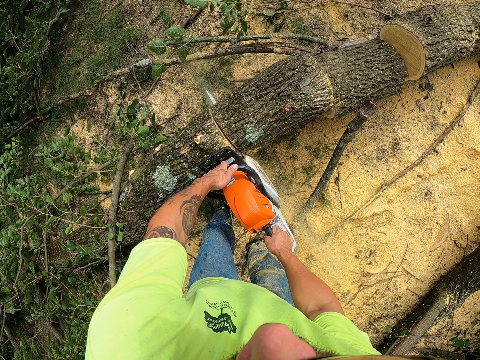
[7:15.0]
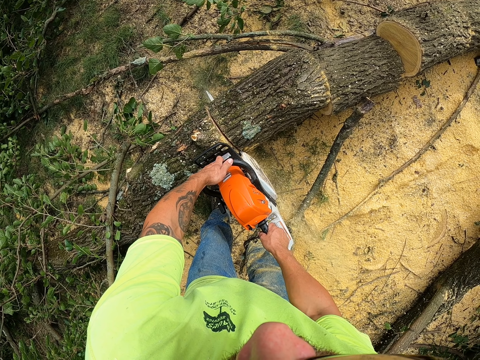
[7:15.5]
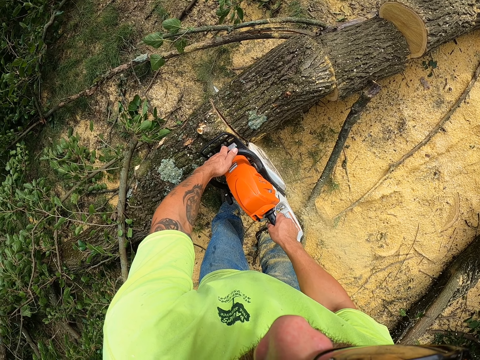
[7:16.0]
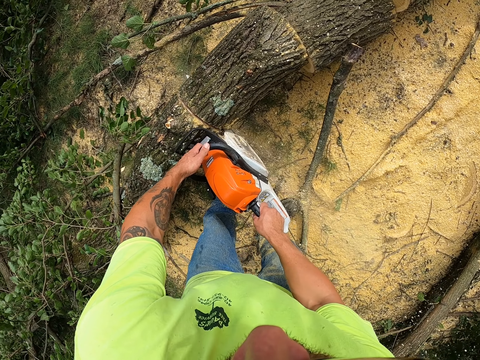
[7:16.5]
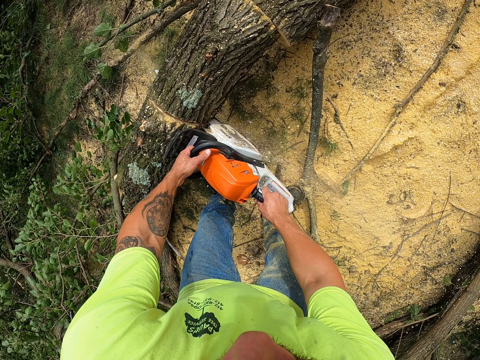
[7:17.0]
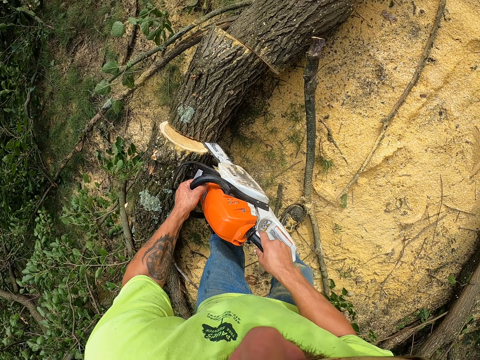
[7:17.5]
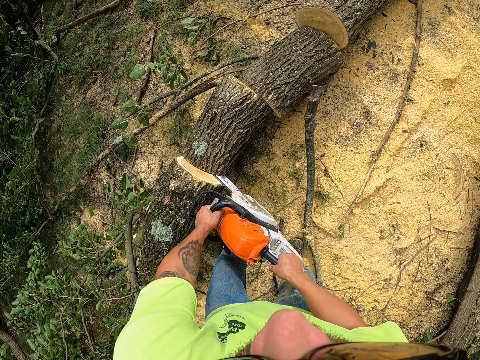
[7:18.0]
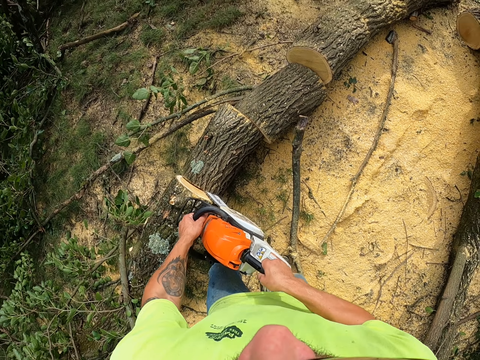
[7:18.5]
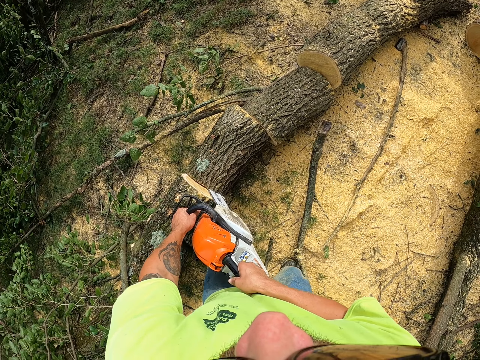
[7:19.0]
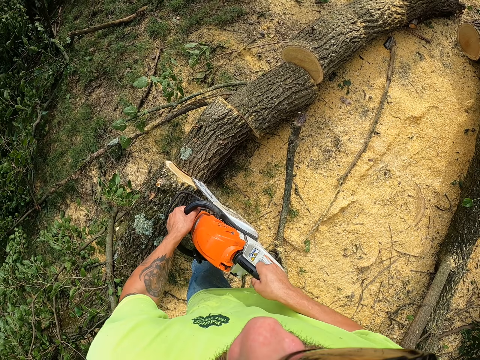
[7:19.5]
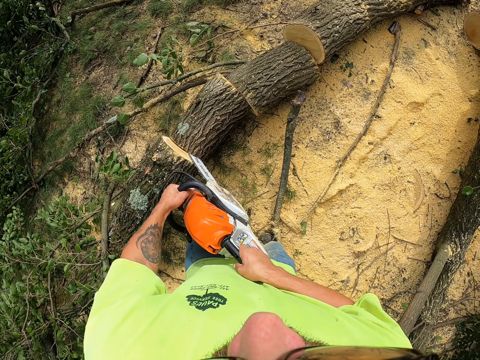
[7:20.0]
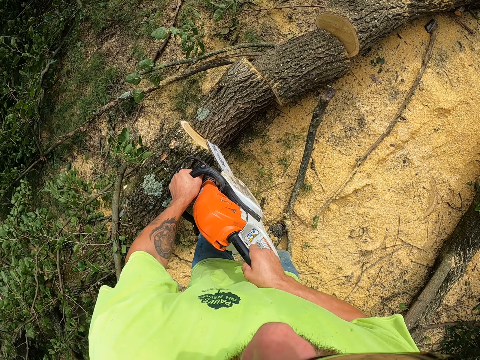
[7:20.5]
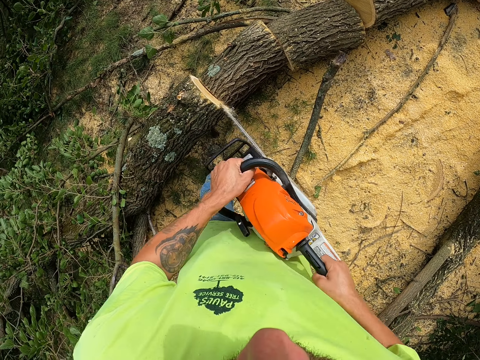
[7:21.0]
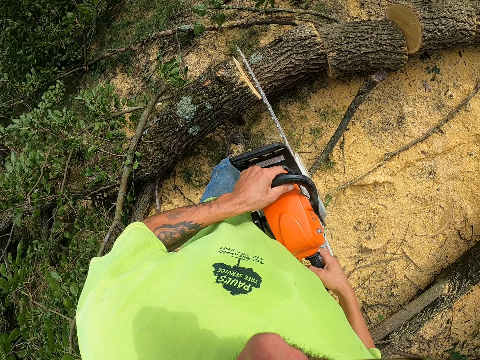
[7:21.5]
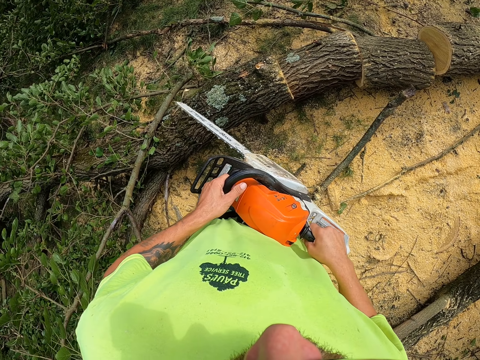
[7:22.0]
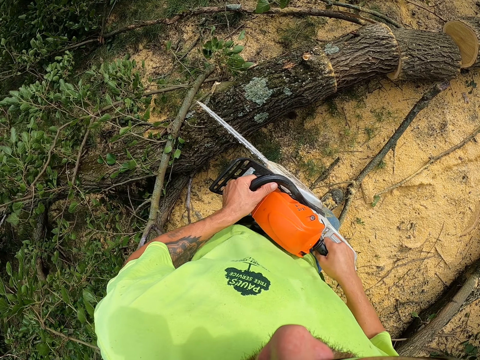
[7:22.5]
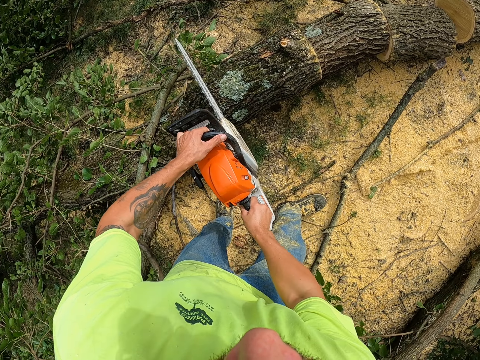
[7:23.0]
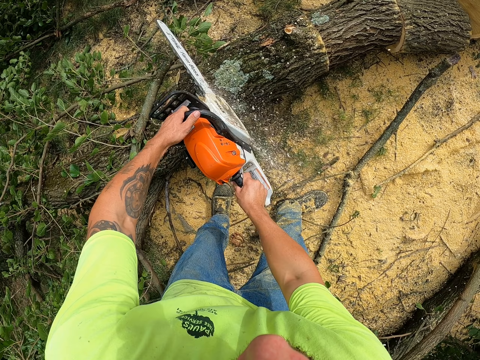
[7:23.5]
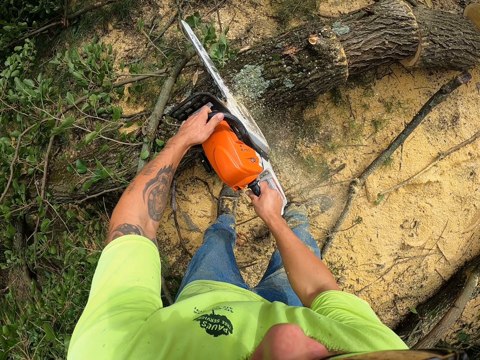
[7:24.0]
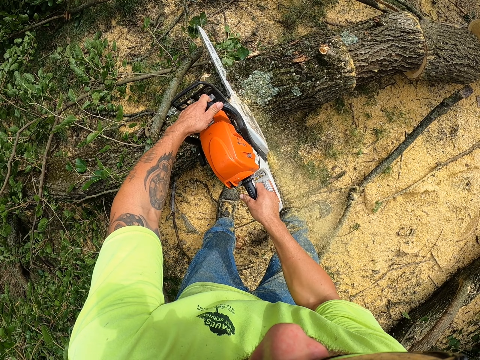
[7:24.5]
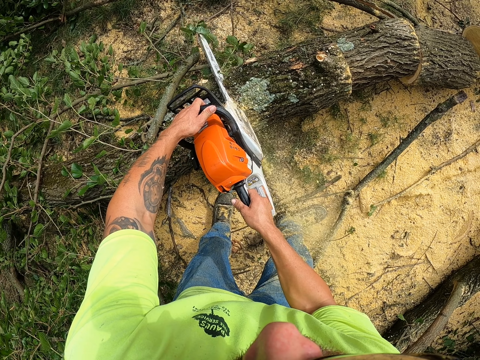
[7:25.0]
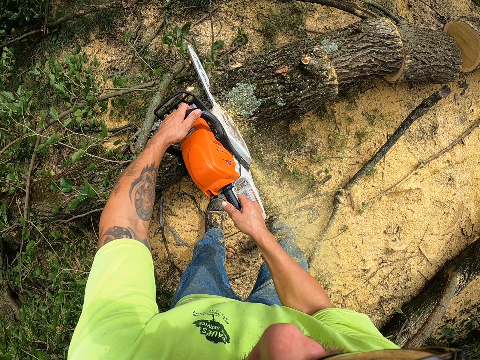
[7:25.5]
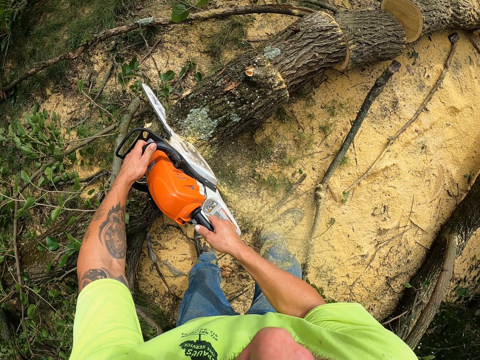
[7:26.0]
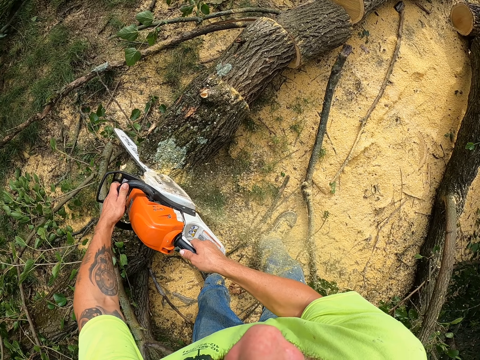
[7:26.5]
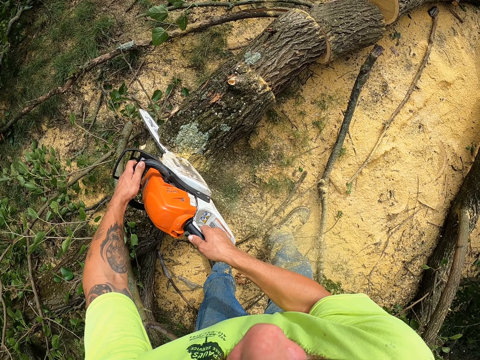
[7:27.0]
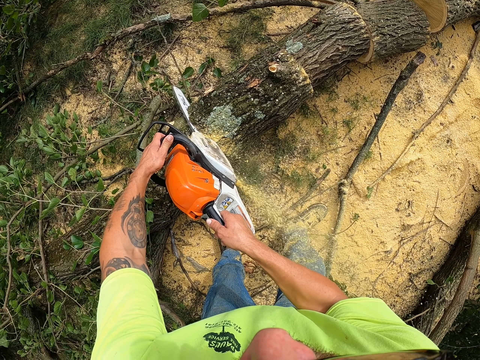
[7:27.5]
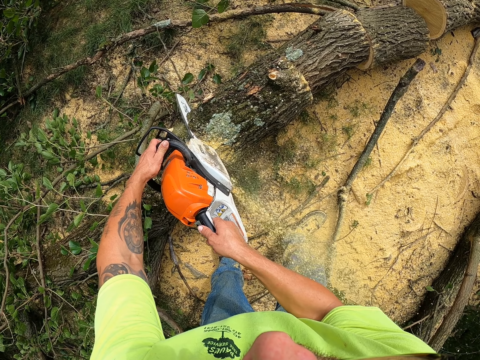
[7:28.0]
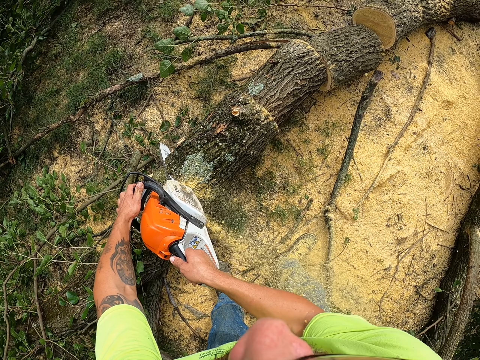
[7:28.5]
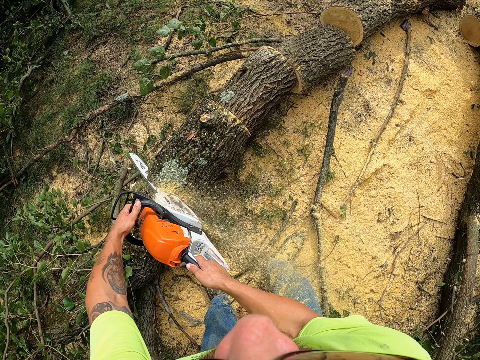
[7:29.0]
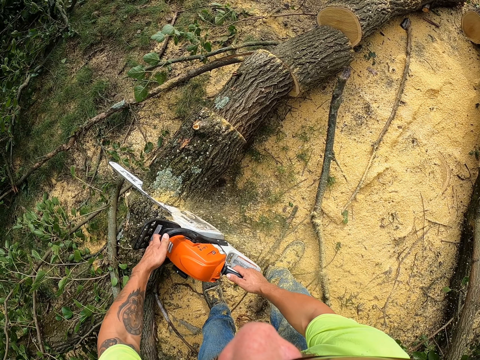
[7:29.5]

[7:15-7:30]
The camera wearer removes the chainsaw from the log of wood with both hands. They cut the log of wood with the chainsaw in both hands.

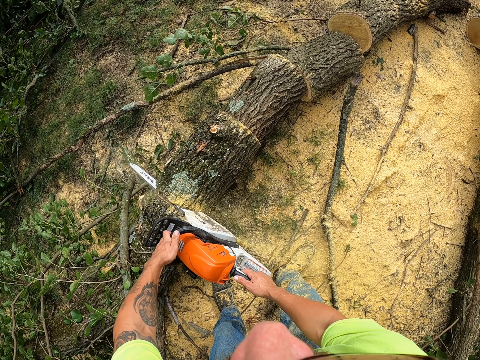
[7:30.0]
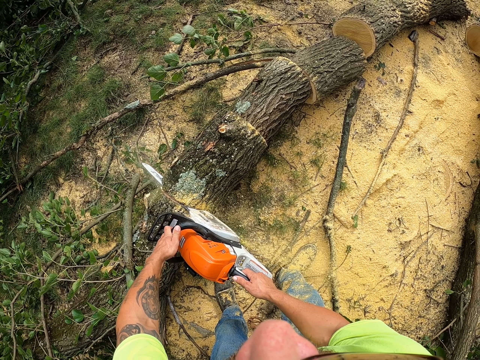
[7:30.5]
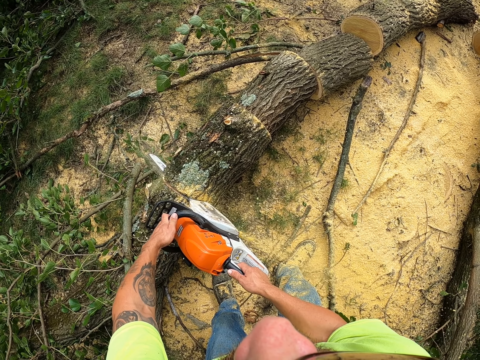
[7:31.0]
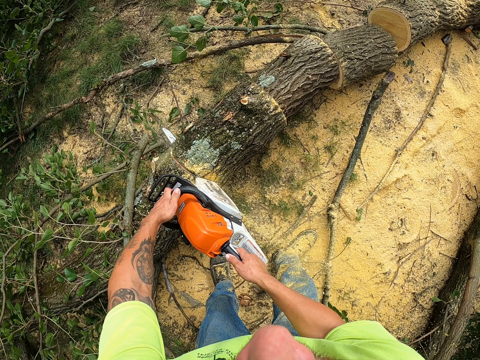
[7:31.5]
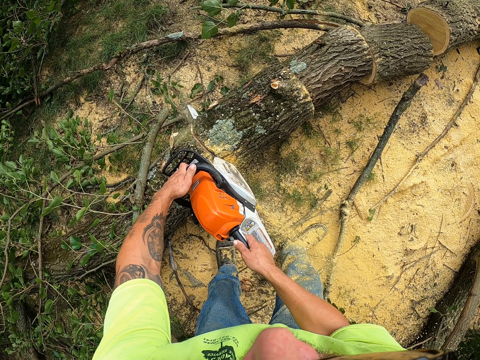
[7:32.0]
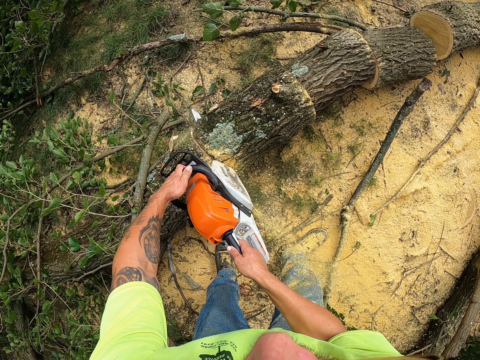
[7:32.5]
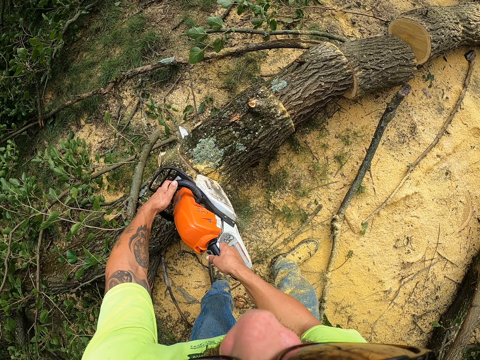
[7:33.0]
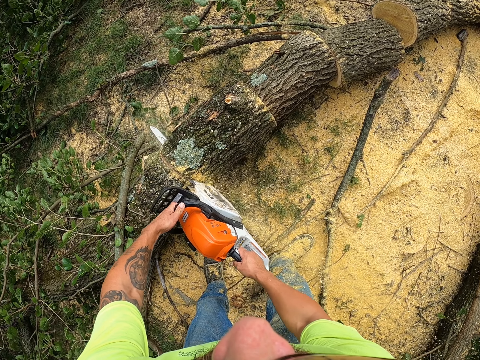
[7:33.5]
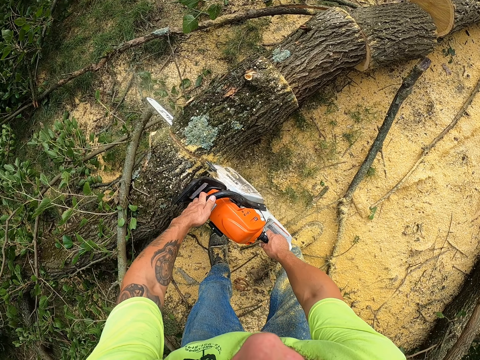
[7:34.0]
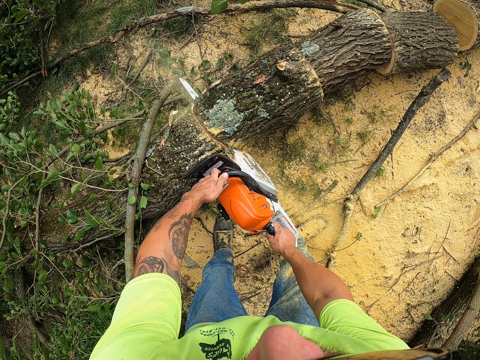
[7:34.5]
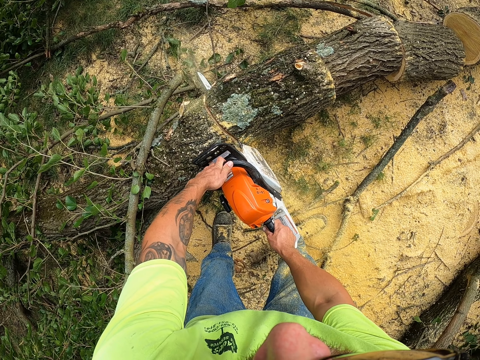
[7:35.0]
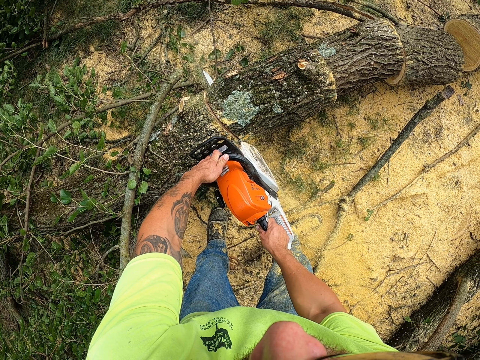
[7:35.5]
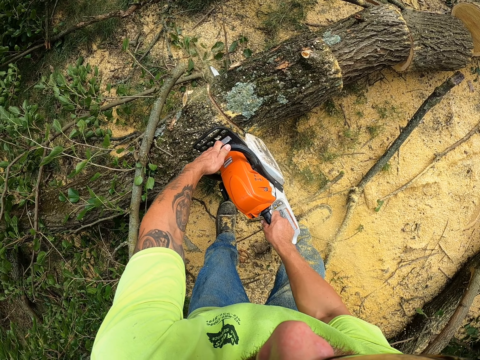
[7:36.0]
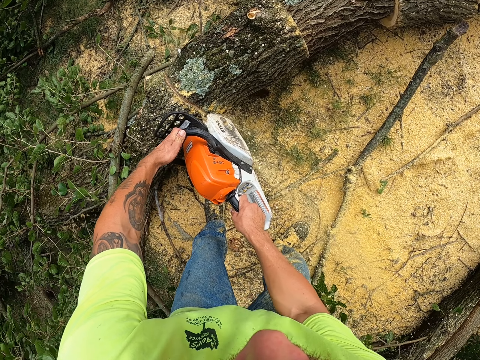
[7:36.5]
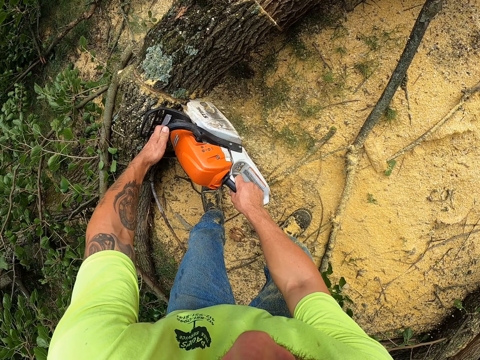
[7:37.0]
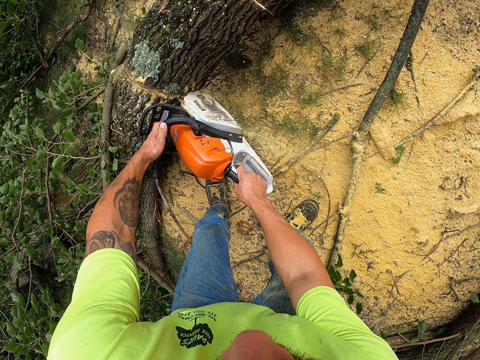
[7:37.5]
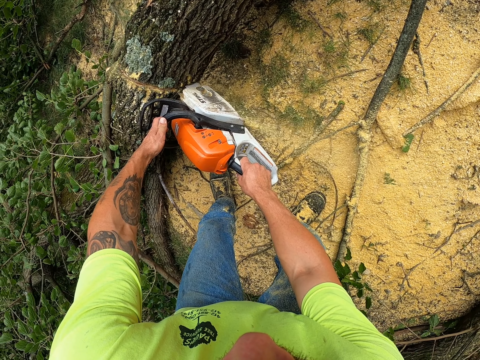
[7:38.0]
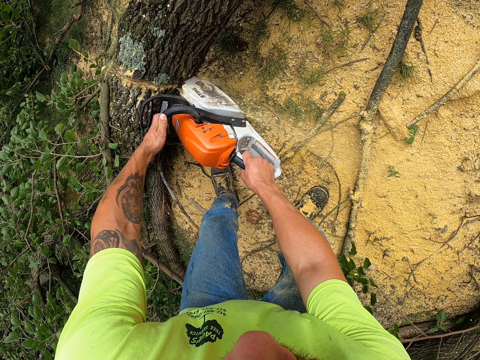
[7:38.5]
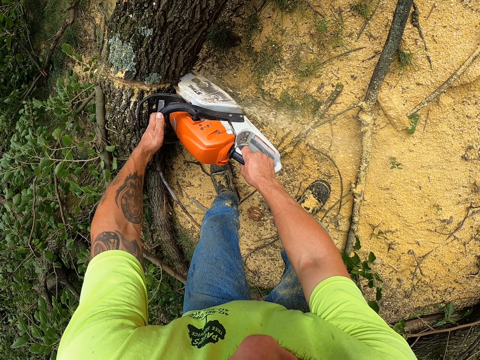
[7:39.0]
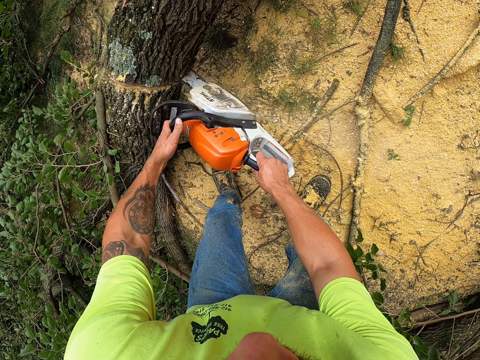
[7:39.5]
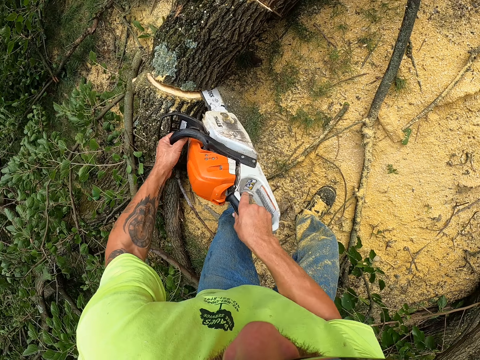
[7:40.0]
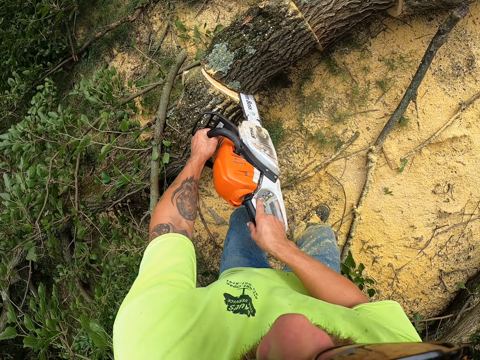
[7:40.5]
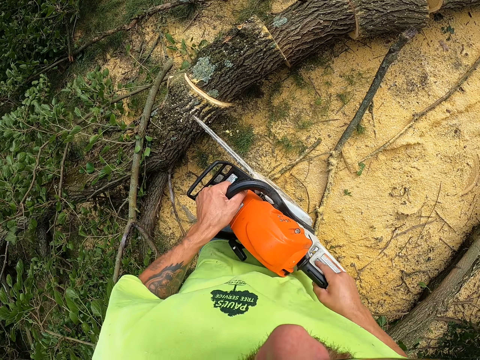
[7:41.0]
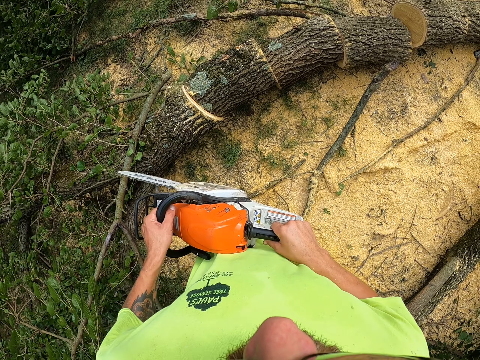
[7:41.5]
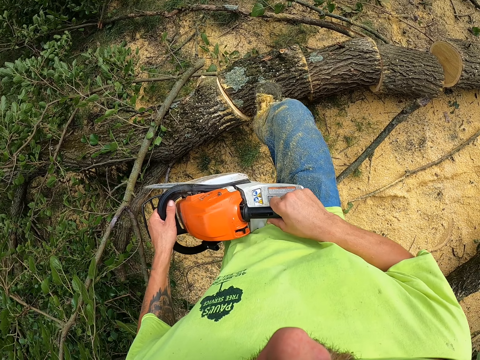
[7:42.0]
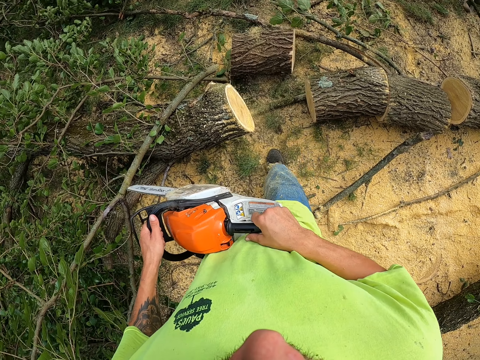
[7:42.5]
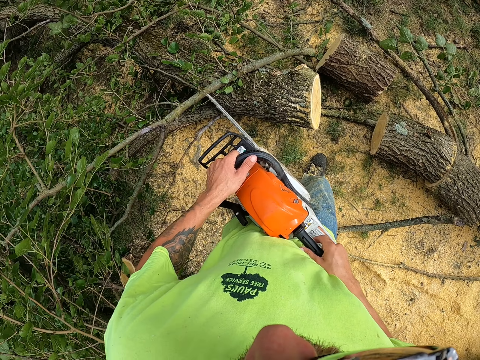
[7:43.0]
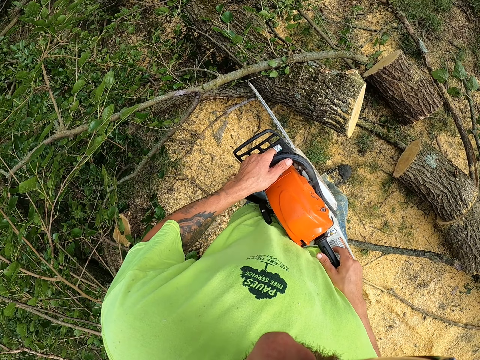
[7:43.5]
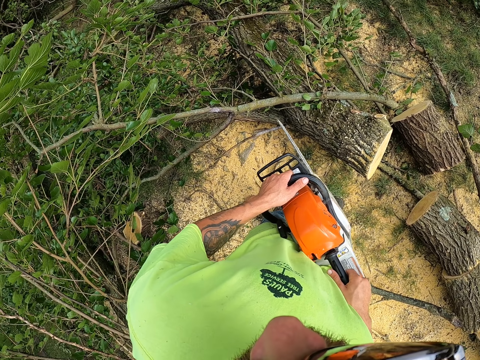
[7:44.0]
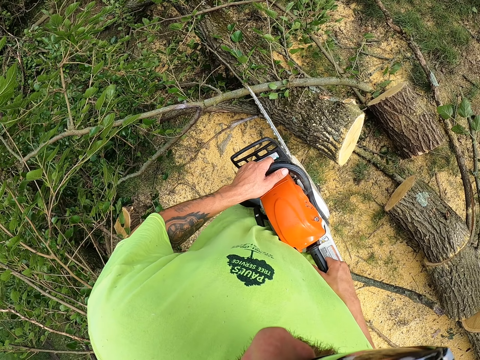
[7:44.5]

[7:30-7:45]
The camera wearer removes the chainsaw from the log of wood with both hands. He kicks the log of wood on the floor with his right leg.
